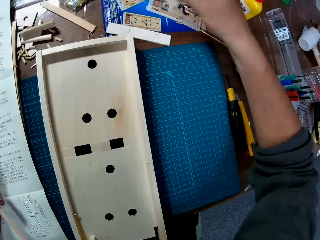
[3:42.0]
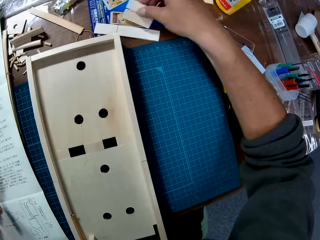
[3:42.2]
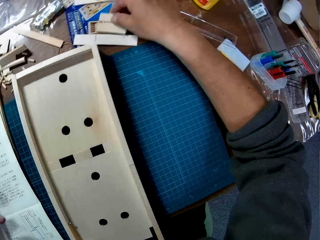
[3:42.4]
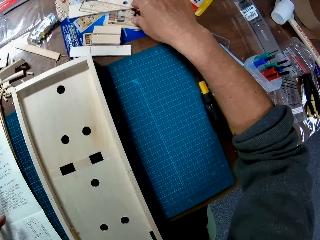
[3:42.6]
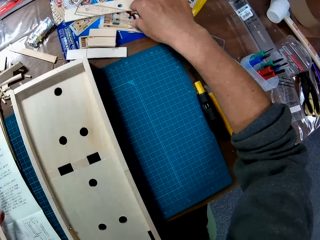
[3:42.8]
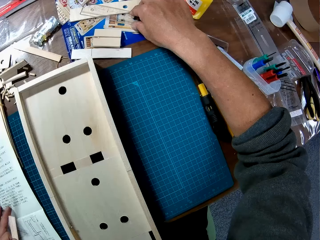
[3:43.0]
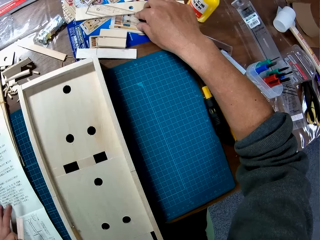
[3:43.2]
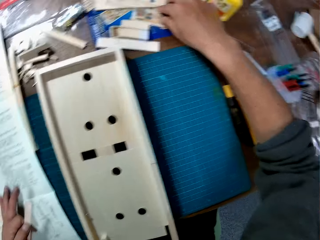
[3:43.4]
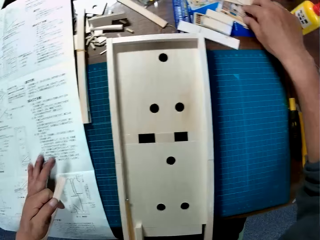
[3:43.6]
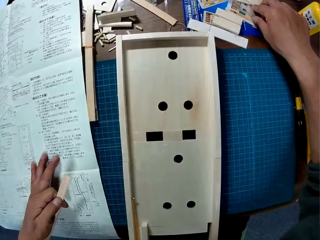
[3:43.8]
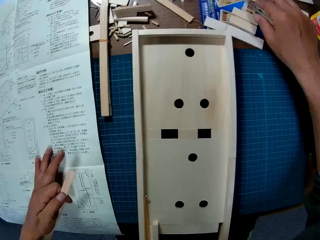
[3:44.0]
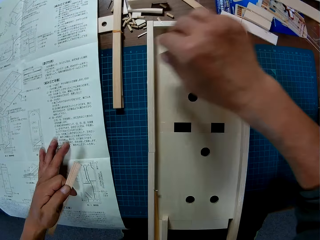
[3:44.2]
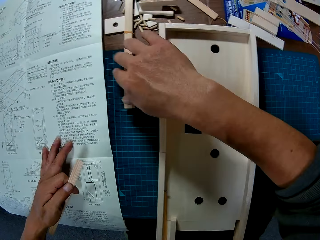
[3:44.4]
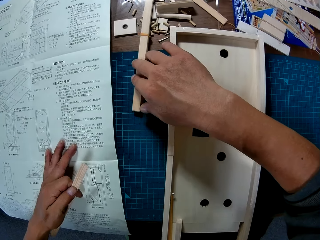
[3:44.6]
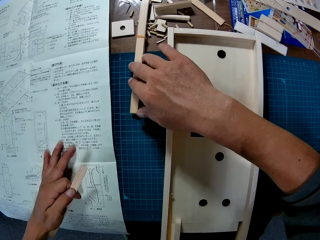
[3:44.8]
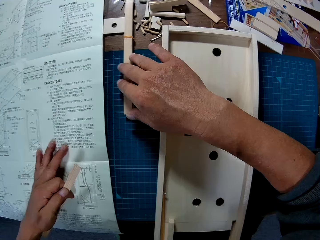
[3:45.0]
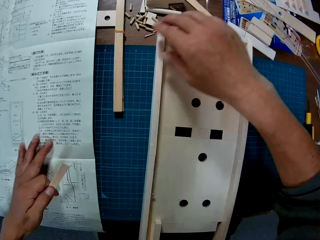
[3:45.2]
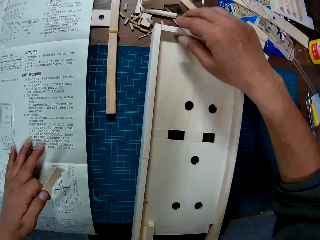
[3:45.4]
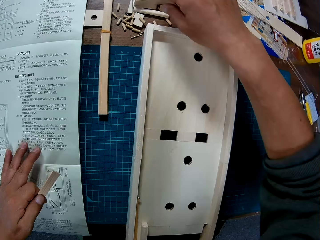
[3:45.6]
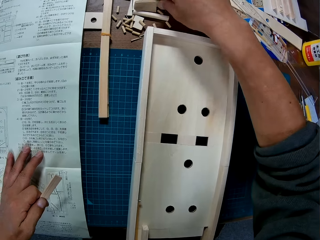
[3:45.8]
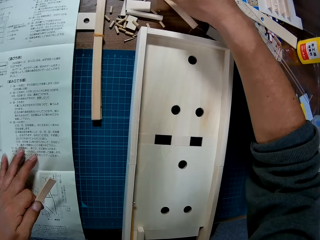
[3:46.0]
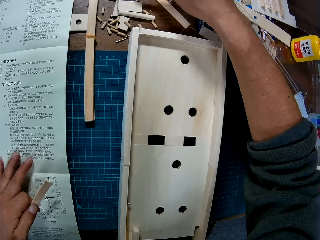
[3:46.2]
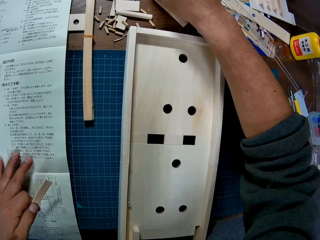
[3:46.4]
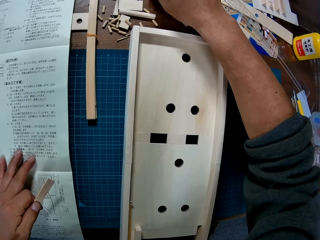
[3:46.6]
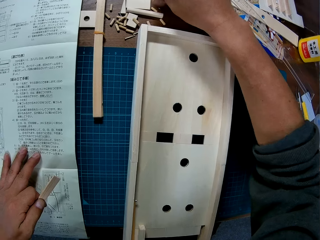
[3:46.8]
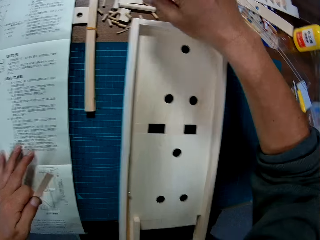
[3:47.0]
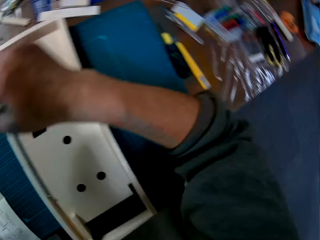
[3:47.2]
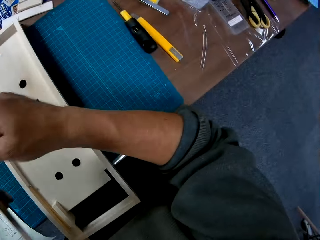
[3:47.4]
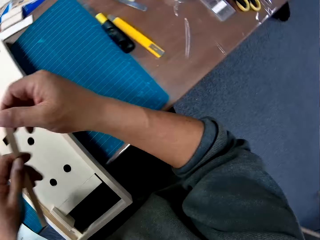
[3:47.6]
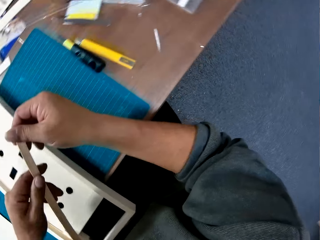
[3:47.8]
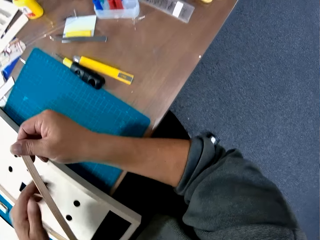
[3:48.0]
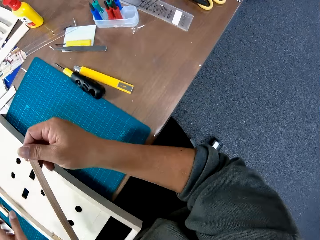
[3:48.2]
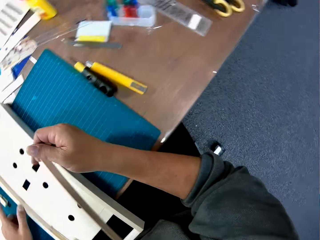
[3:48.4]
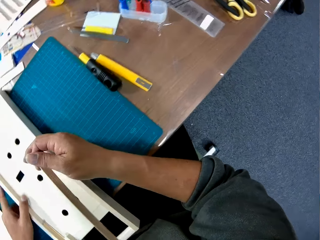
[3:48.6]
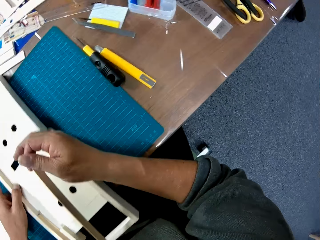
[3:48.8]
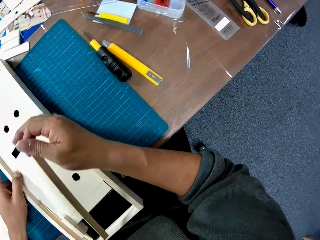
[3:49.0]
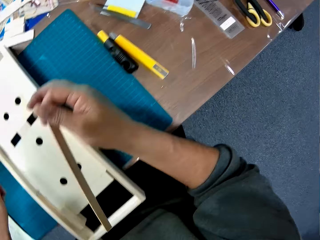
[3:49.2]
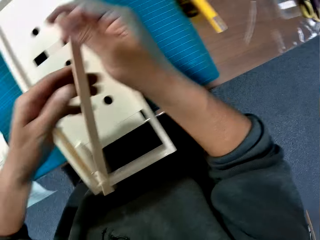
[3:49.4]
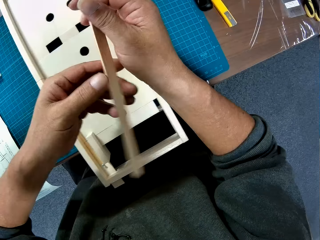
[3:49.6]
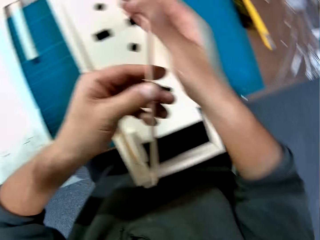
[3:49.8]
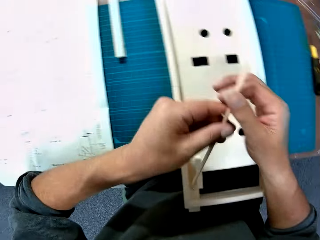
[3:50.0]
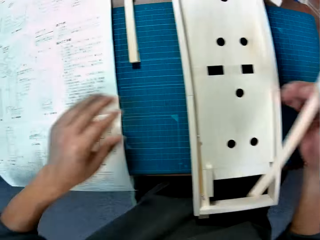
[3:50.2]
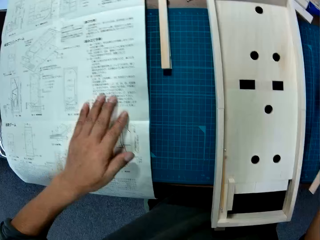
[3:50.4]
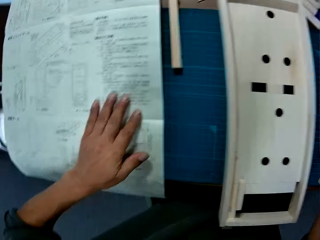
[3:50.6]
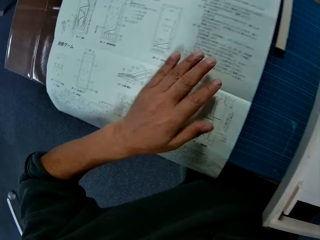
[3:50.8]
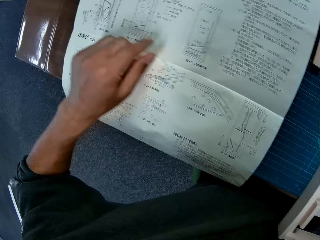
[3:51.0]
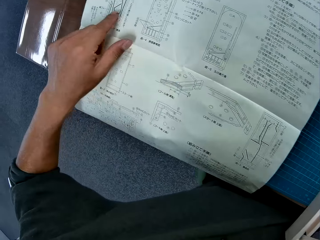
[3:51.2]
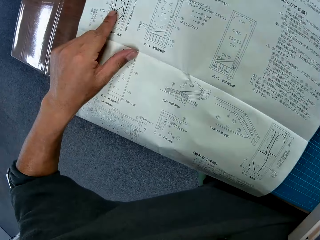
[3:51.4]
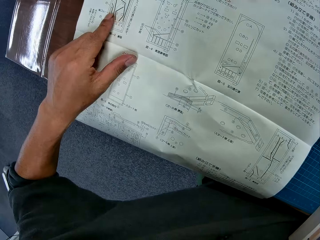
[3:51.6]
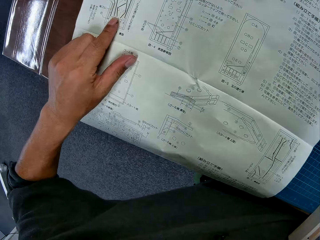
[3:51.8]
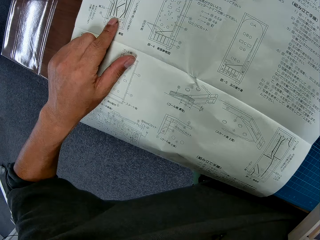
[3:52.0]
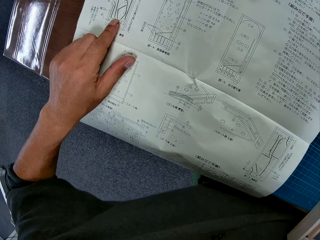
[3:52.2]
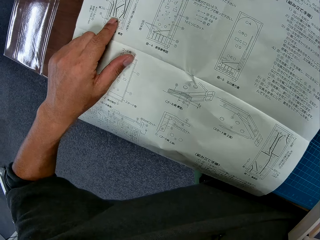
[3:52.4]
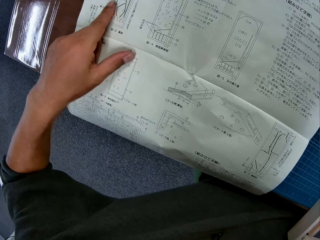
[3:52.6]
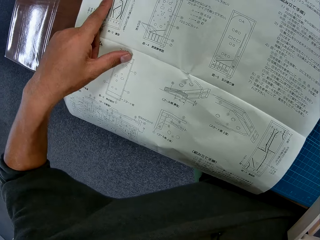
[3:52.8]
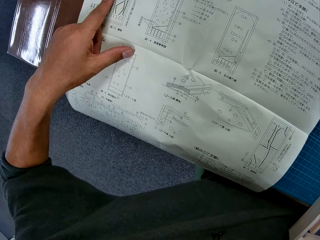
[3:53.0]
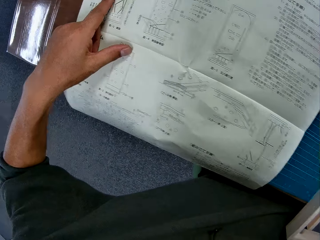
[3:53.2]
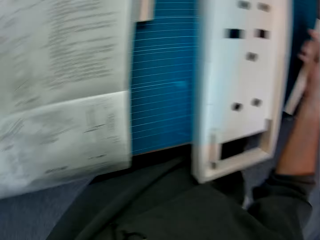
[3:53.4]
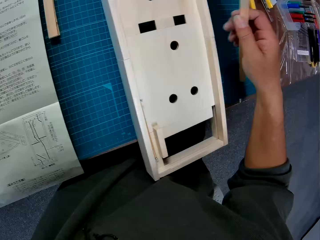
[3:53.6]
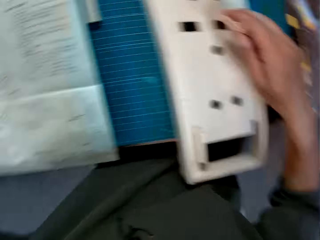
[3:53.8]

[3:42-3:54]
The camera wearer places the wooden piece on the table. He places his right hand on a ruler on the table. He looks around. He places his right hand on the banded wooden pieces on the blue sheet. He moves a wooden piece on the table. He passes the wooden piece in his left hand to his right hand. He places his left hand on the wooden piece on the blue sheet. He glances at the instruction manual. He places his left hand on the instruction manual.

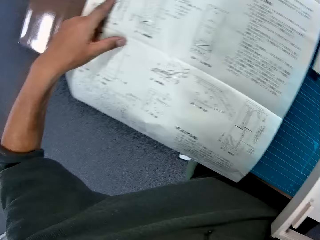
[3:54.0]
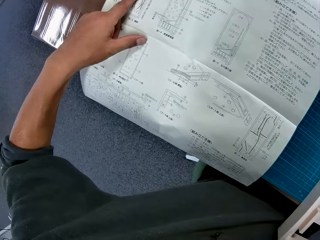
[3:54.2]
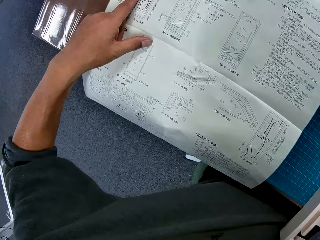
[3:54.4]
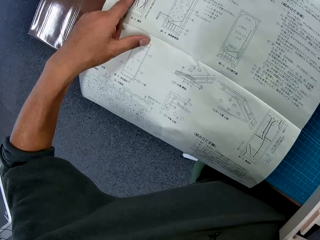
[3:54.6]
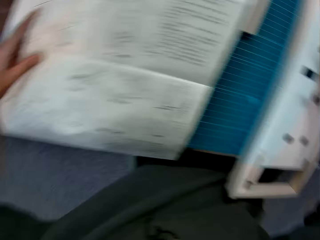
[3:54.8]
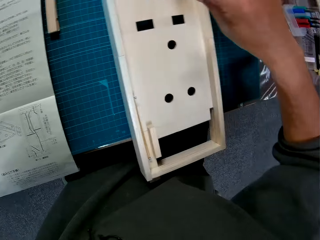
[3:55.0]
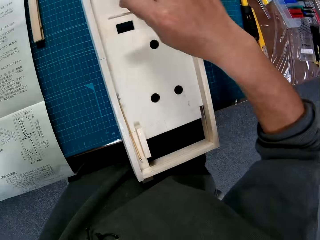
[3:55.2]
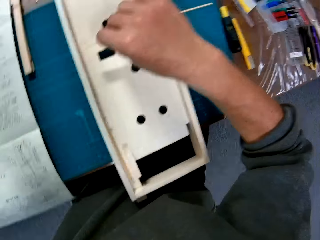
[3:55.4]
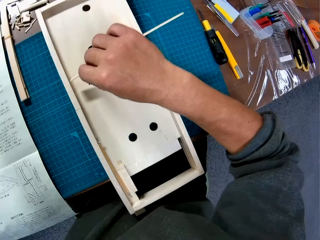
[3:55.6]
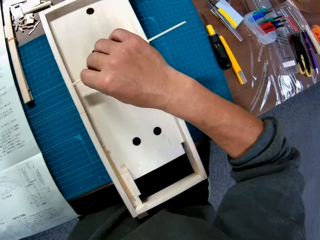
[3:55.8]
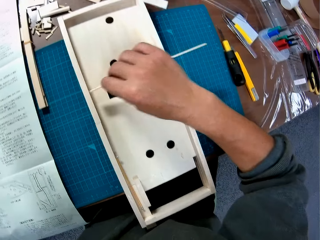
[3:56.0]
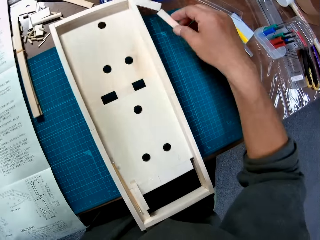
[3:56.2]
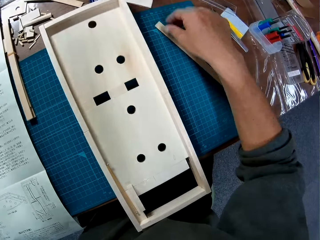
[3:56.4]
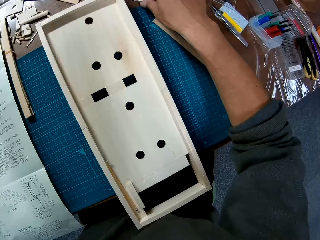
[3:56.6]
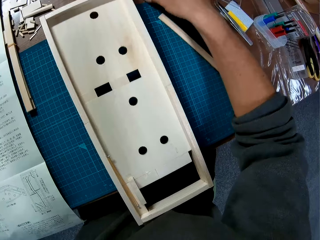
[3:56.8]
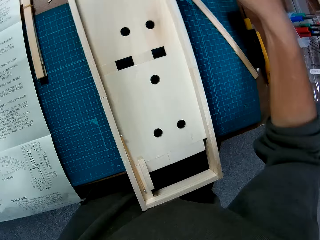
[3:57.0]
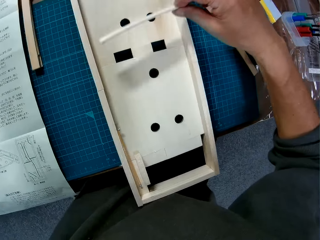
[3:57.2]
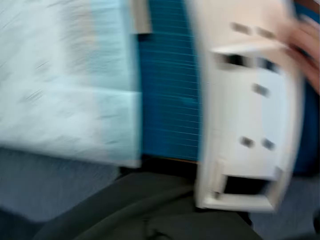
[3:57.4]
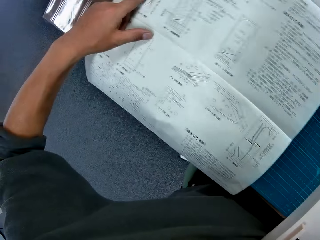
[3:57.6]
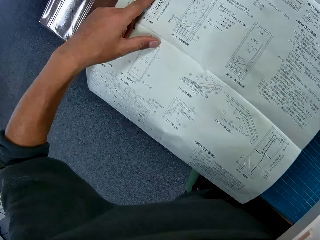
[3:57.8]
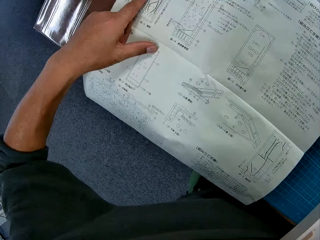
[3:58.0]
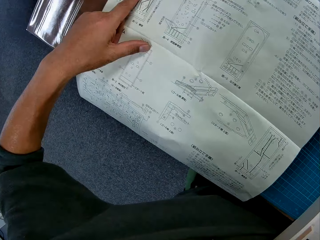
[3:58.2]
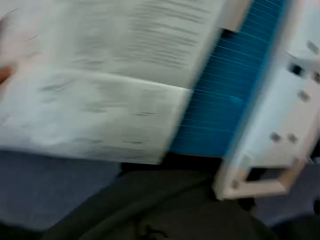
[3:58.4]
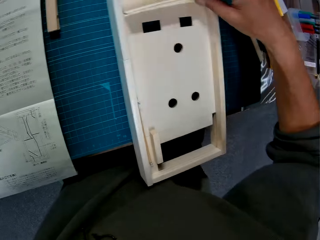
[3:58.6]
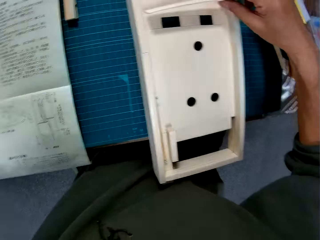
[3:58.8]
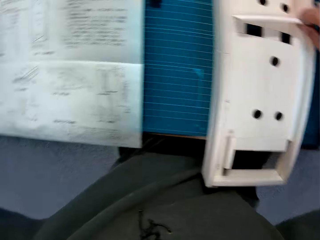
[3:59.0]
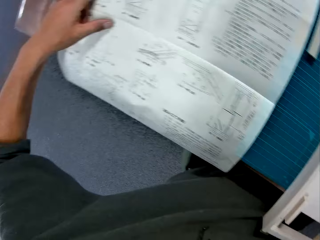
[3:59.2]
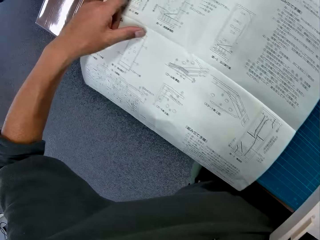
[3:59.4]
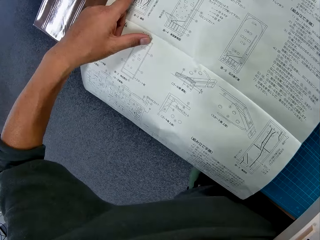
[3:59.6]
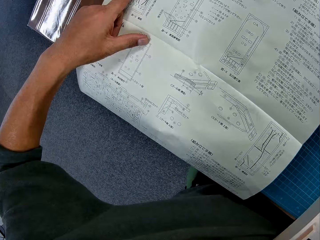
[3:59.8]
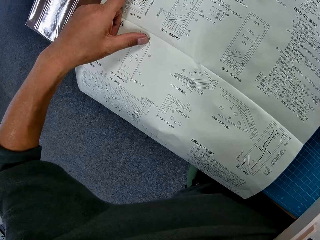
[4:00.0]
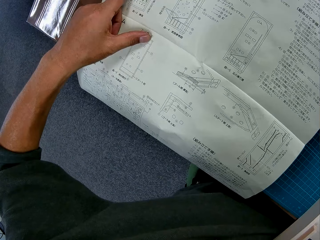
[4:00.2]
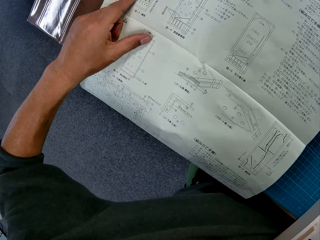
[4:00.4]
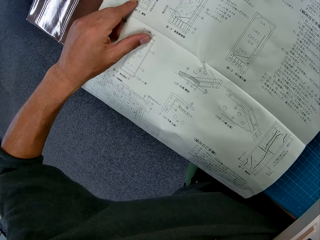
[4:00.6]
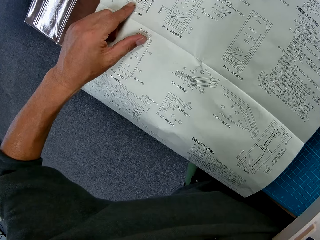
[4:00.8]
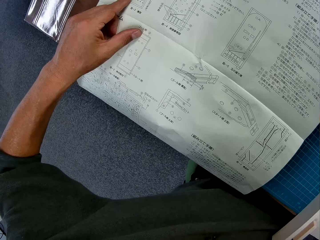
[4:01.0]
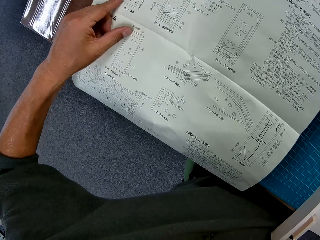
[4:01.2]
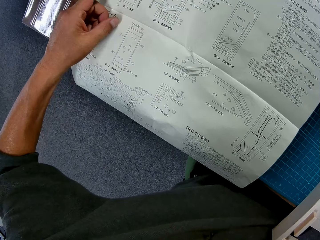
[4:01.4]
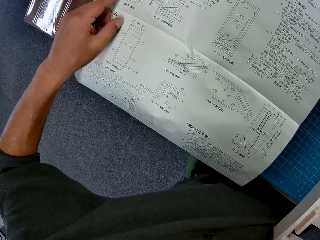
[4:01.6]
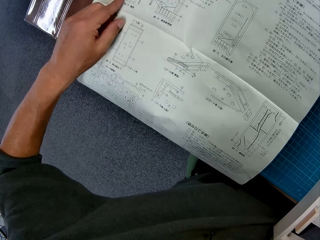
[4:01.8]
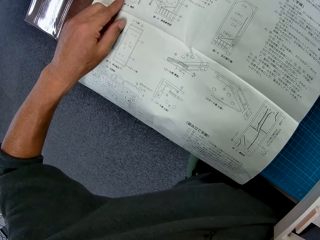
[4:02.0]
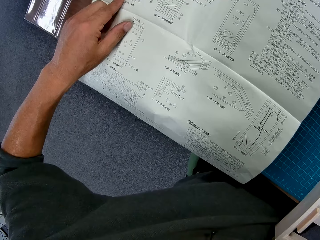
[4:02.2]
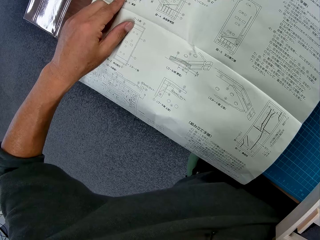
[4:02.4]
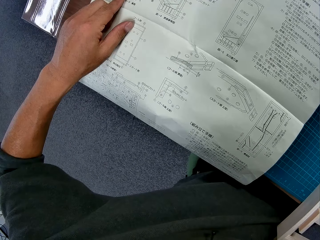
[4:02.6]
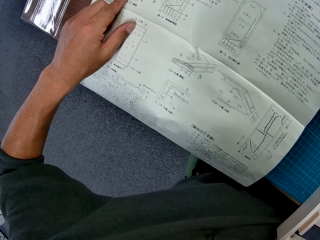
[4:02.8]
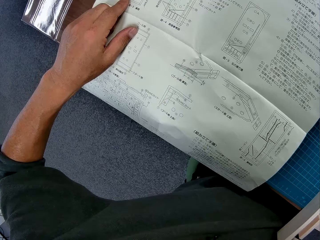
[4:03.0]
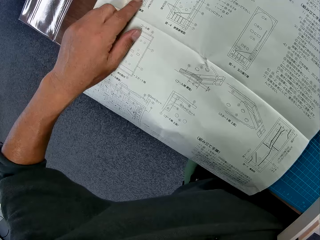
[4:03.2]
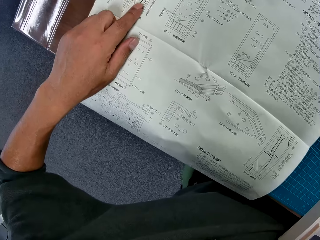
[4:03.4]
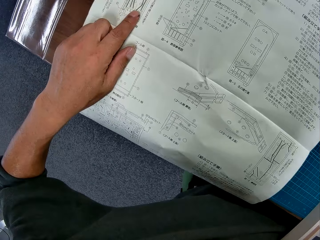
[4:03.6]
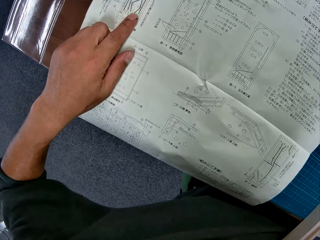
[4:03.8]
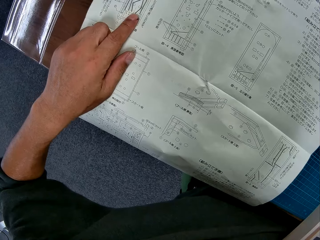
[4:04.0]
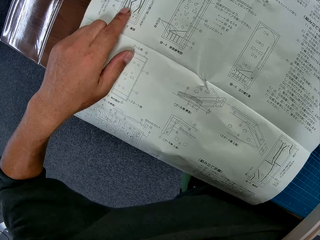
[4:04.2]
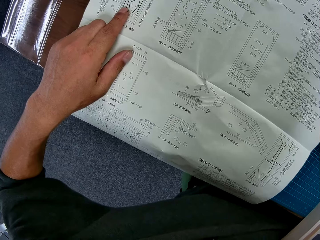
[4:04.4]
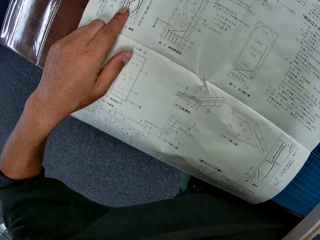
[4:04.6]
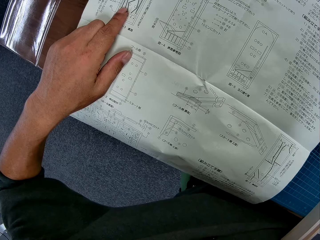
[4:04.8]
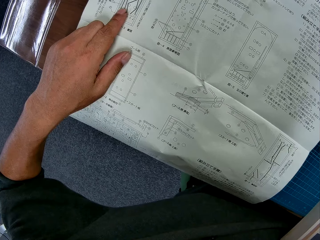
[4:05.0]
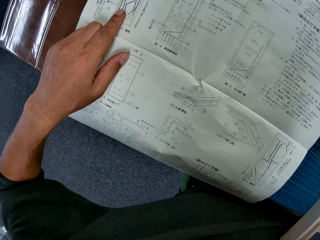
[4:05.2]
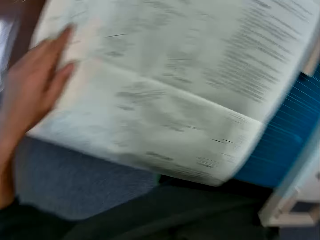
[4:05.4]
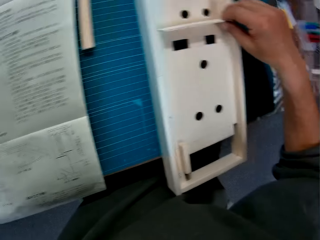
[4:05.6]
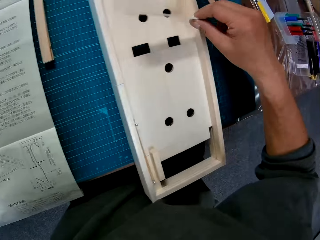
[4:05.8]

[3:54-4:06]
The camera wearer looks at the wooden object. He places the wooden piece in his right hand on the blue sheet. He picks up another wooden piece from the table. He glances at the instruction manual. He looks at the wooden object. He reads the manual.
